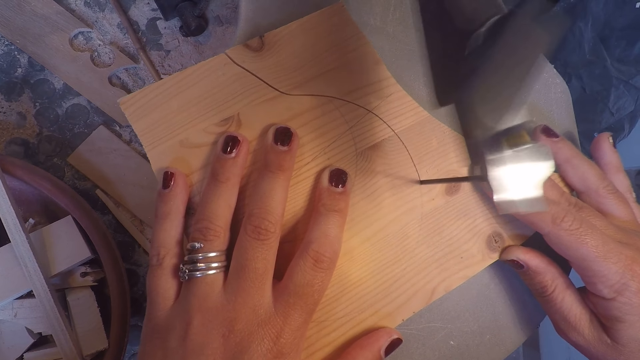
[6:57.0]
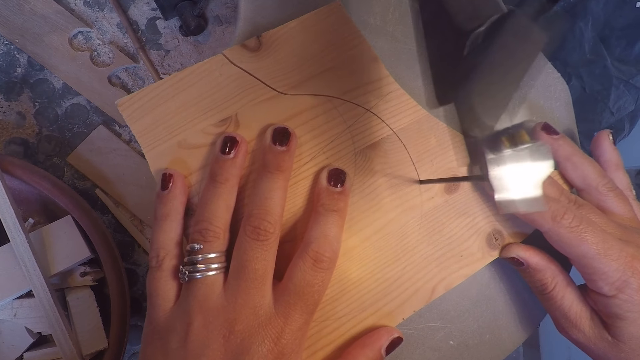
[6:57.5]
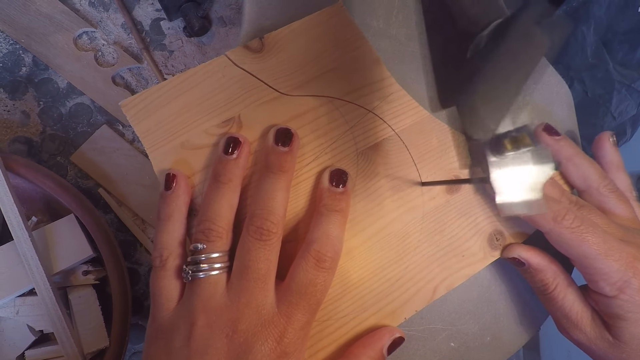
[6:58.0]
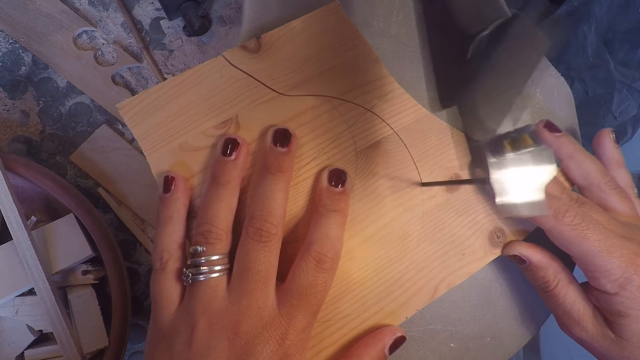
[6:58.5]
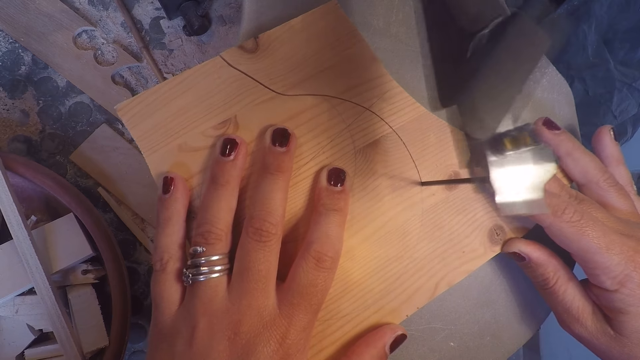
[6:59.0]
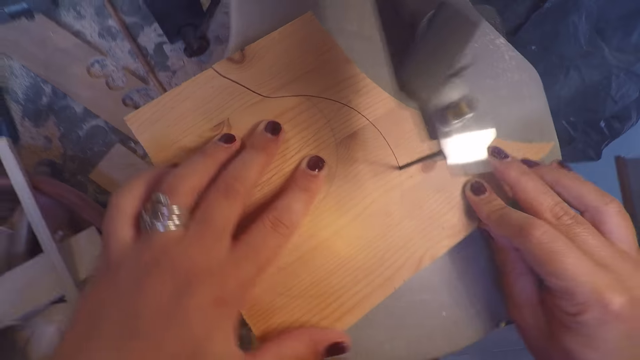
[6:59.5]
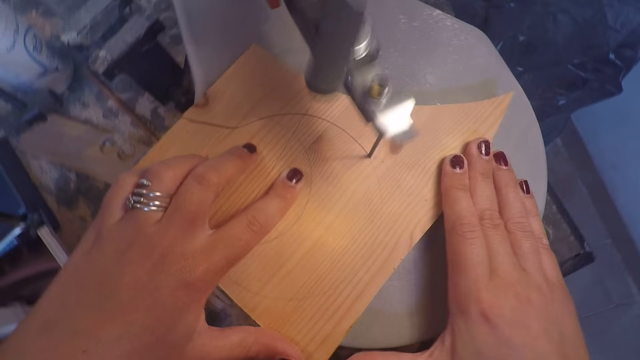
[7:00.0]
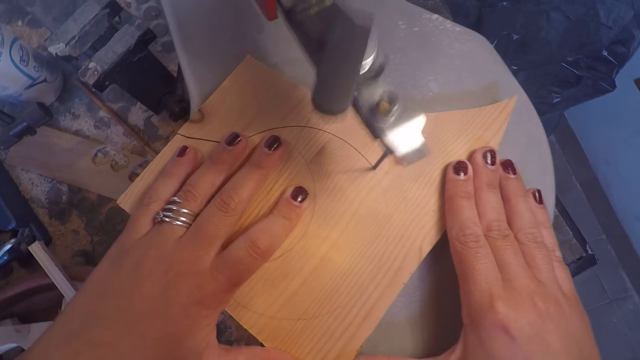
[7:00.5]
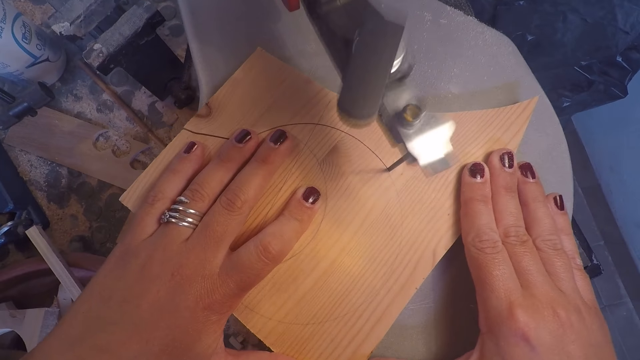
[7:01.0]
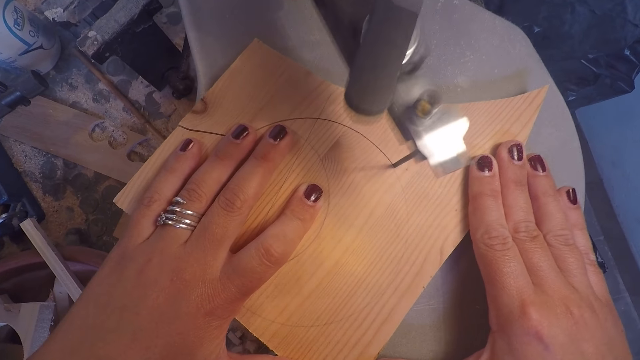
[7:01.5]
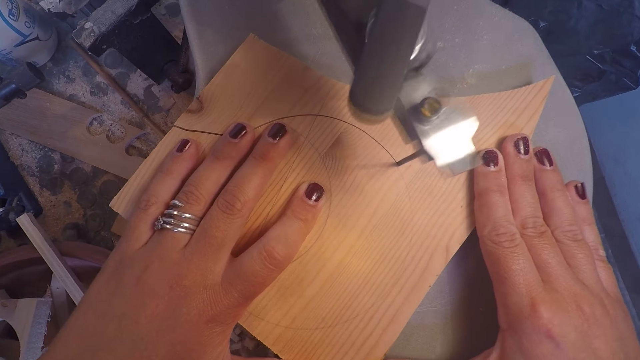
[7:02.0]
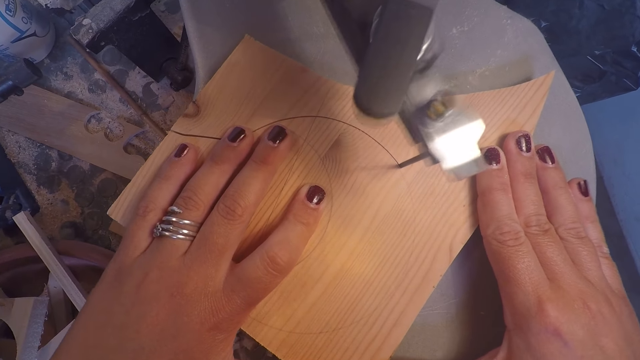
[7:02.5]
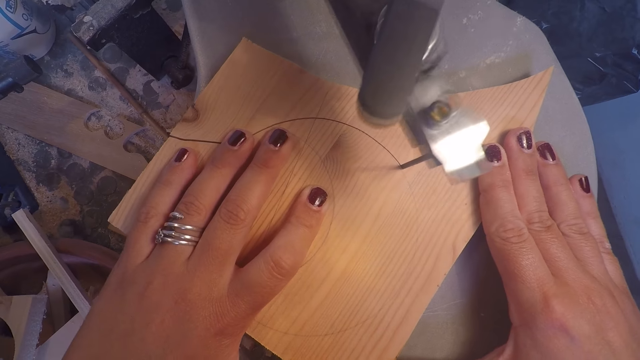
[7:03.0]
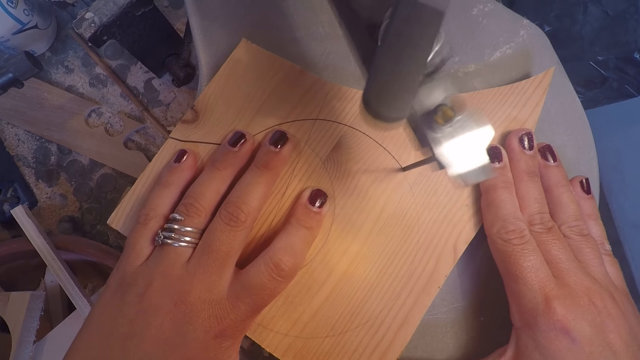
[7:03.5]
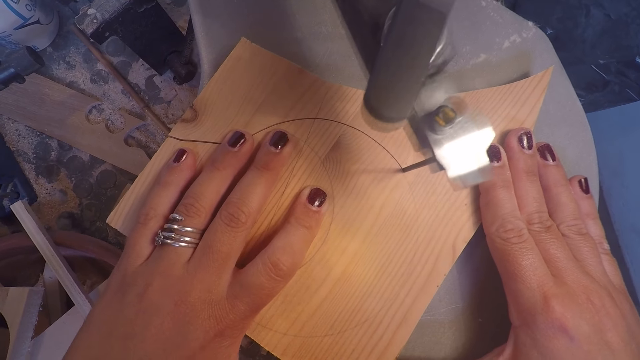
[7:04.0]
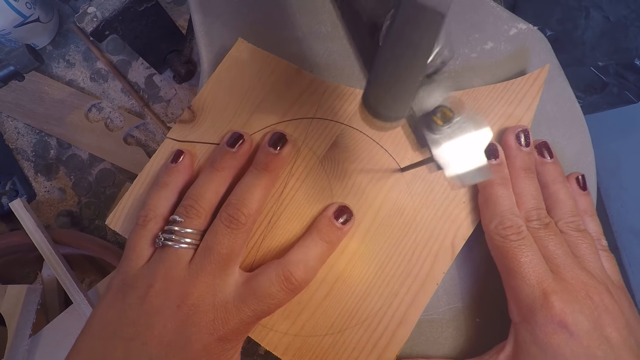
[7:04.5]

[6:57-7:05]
The camera wearer adjusts both hands on the wood plank on the band saw table.

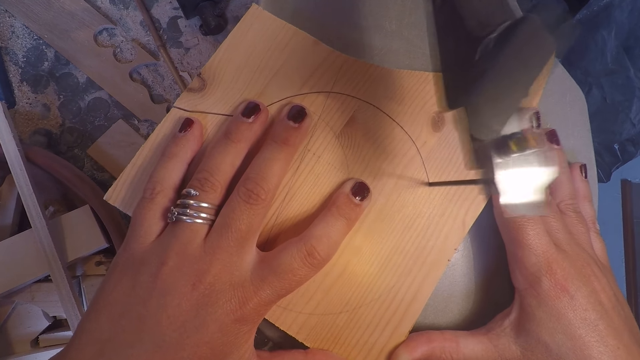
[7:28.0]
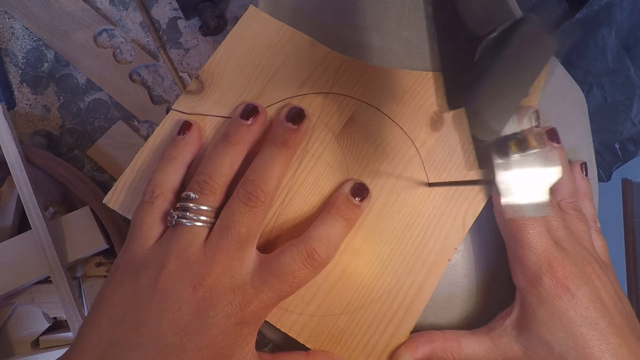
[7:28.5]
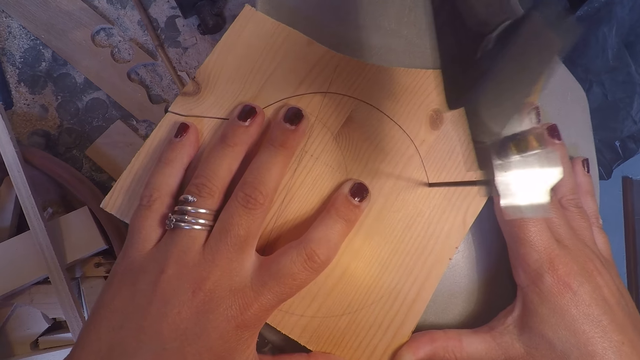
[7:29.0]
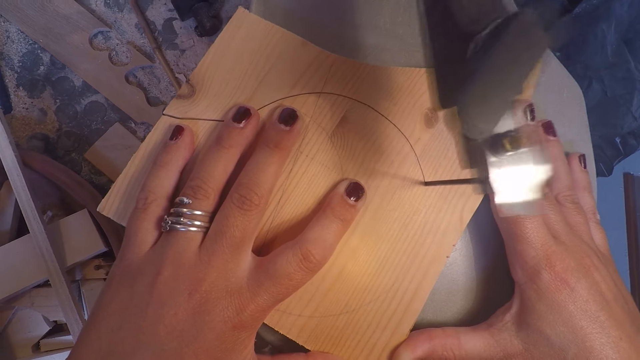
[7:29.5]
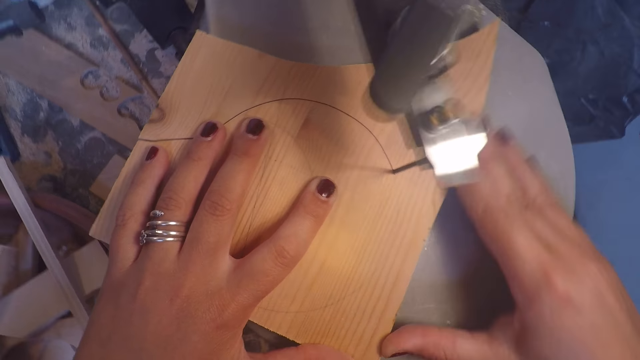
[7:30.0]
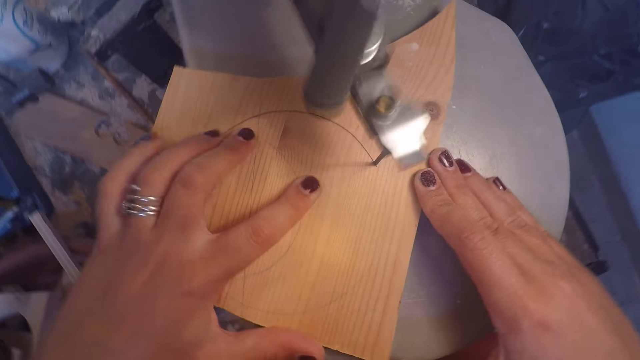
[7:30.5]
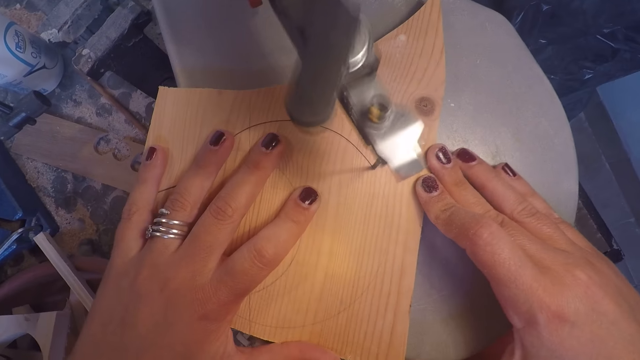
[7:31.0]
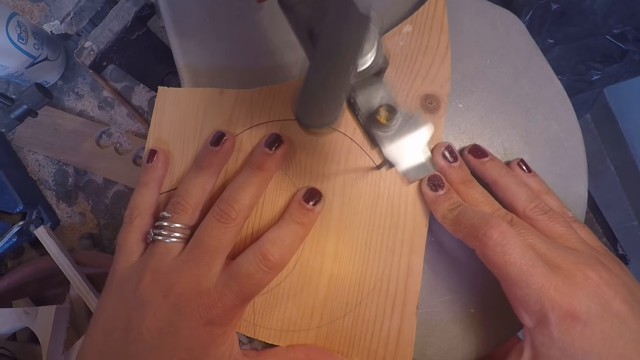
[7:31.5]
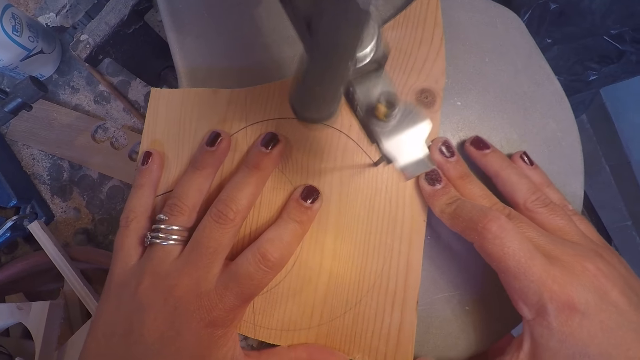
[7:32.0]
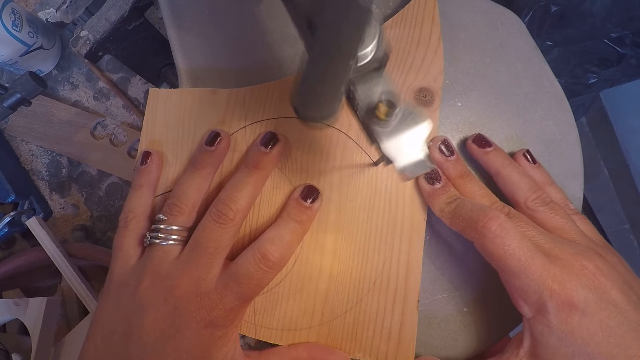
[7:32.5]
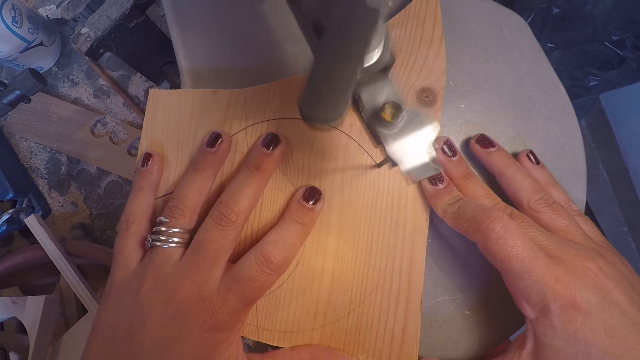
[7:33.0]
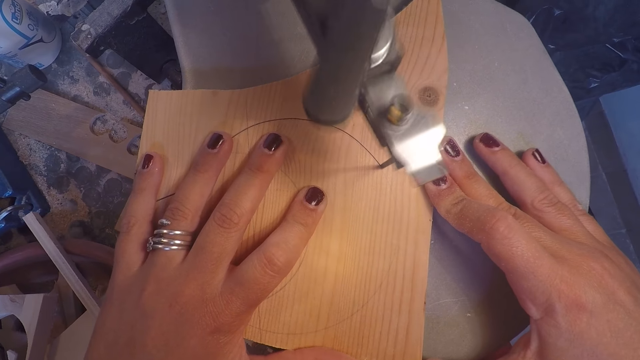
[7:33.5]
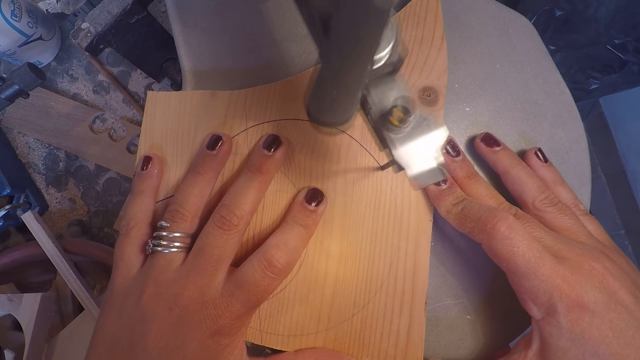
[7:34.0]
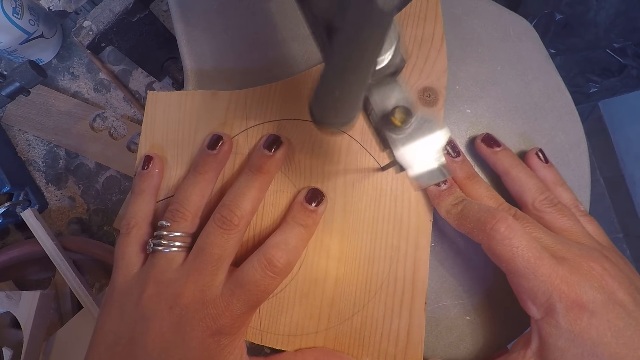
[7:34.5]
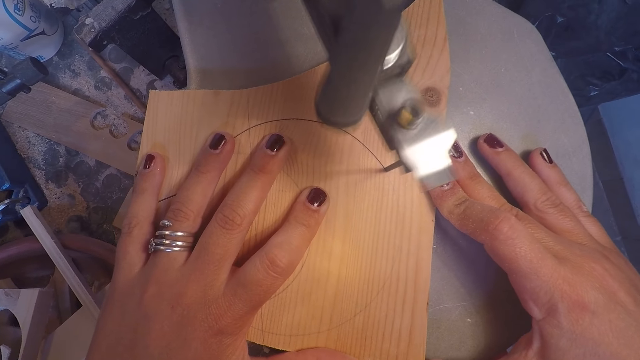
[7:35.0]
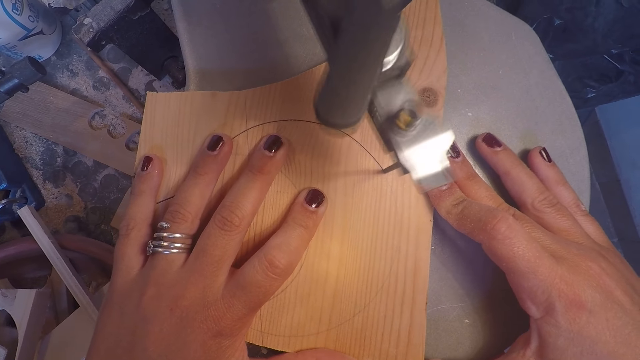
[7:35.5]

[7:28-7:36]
The camera wearer adjusts both hands on the wood plank on the band saw table.

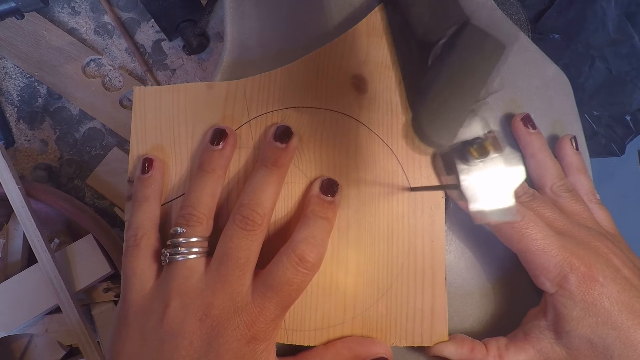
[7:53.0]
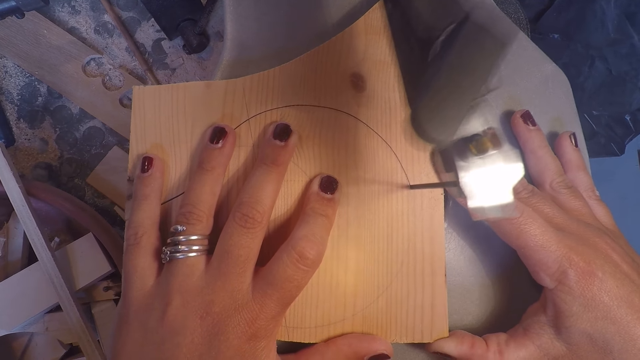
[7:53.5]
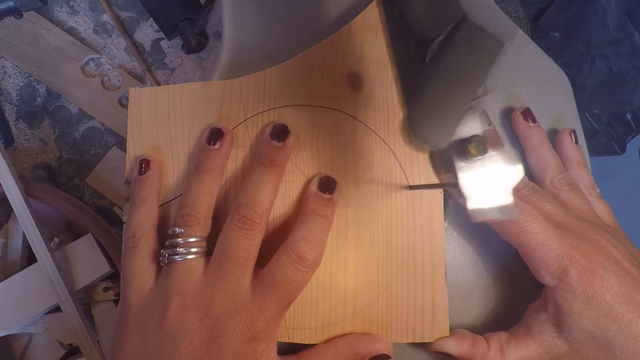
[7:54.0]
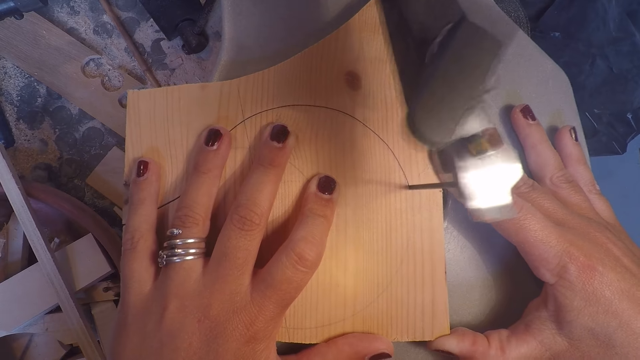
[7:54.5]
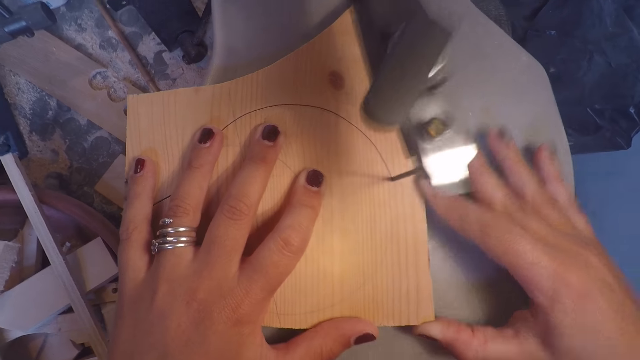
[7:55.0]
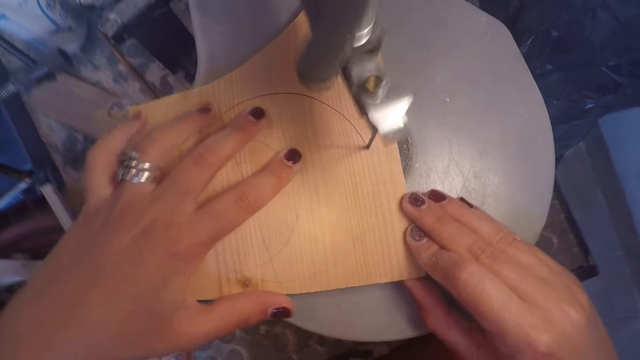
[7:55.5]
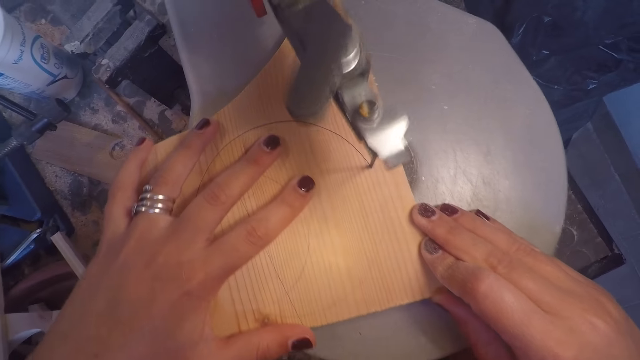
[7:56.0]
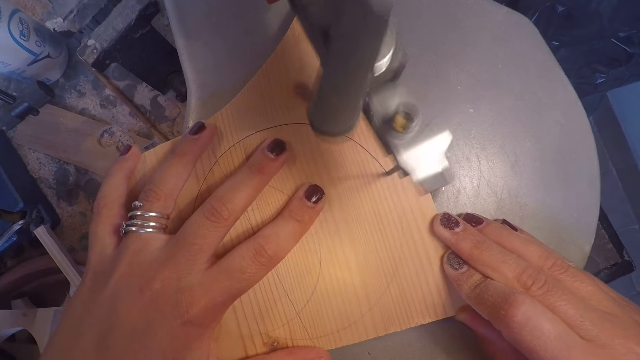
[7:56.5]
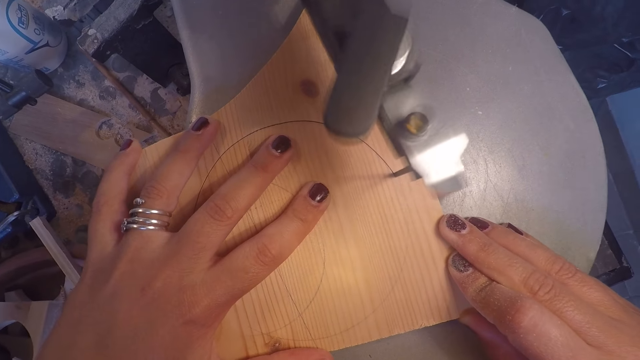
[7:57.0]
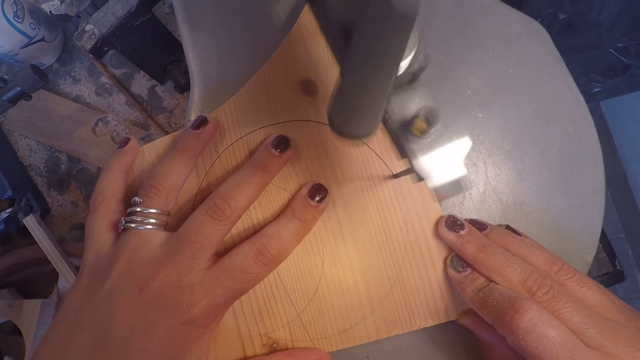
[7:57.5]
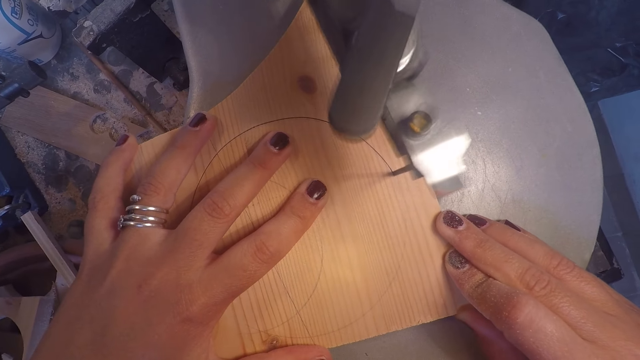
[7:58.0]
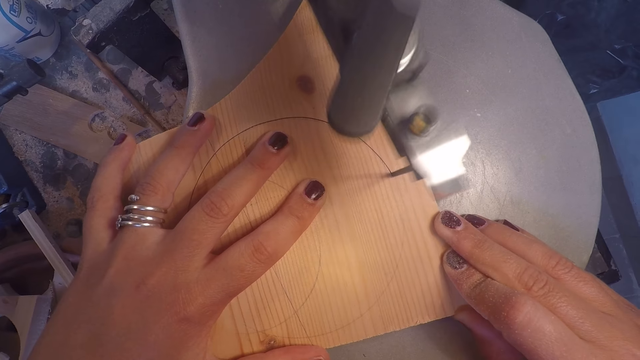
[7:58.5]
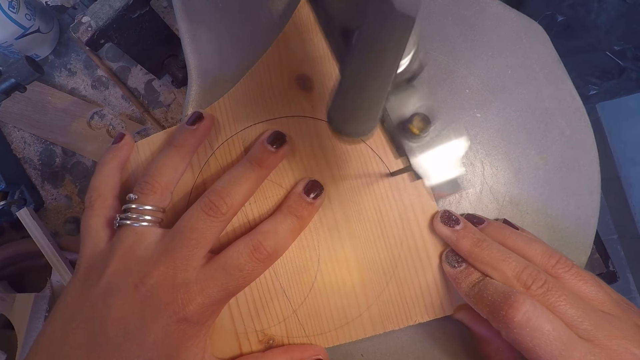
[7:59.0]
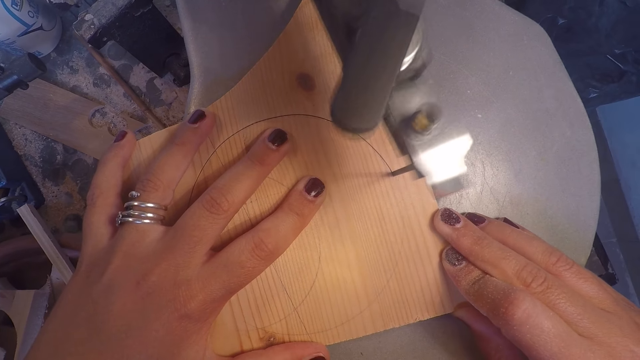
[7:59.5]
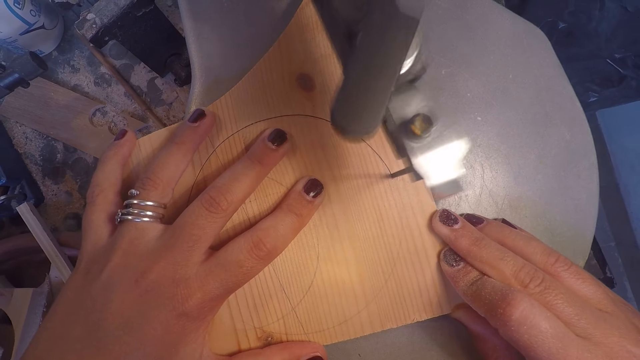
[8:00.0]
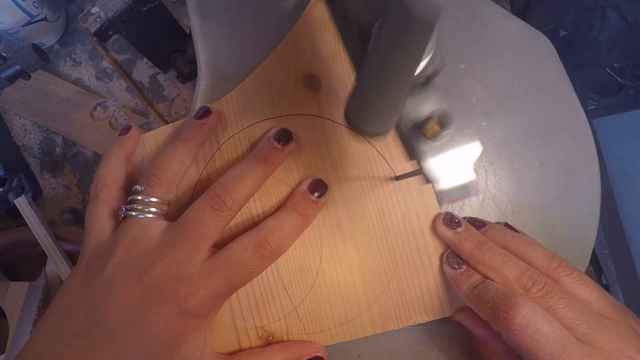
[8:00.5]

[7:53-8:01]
The camera wearer adjusts both hands on the wood plank on the band saw table.
